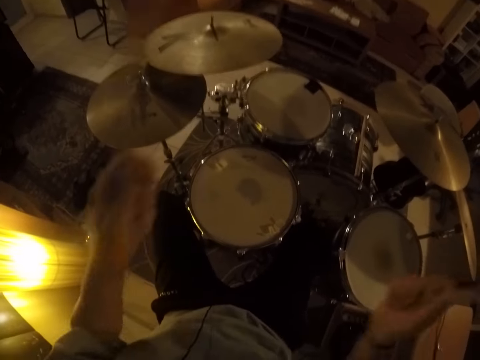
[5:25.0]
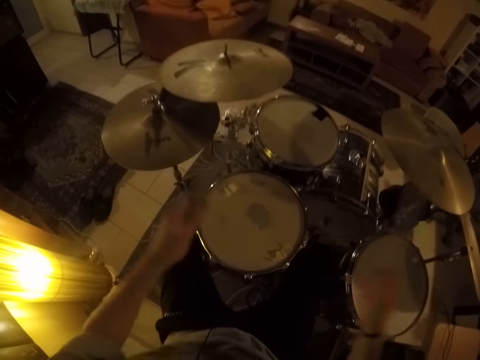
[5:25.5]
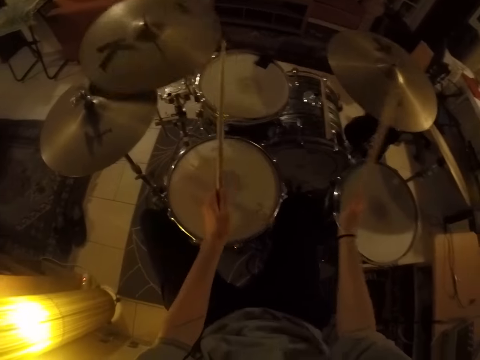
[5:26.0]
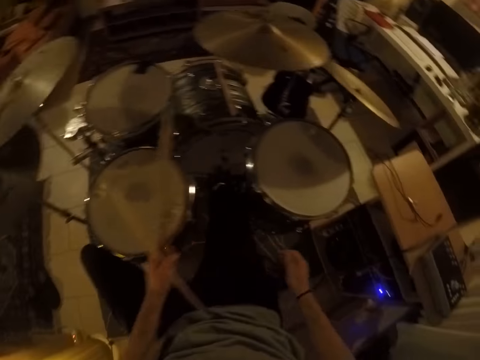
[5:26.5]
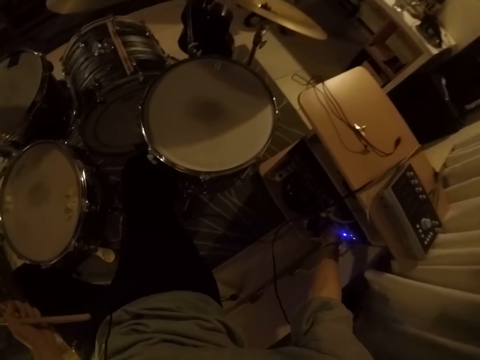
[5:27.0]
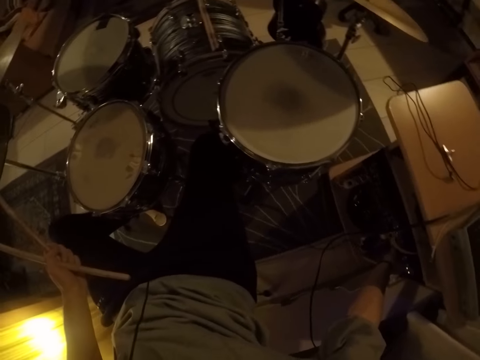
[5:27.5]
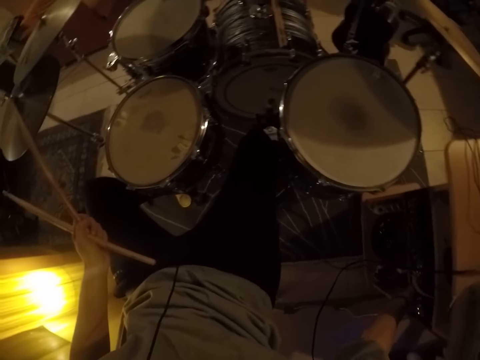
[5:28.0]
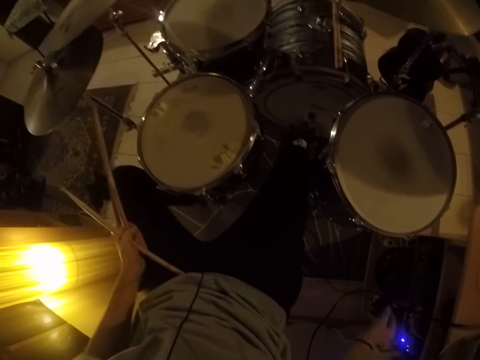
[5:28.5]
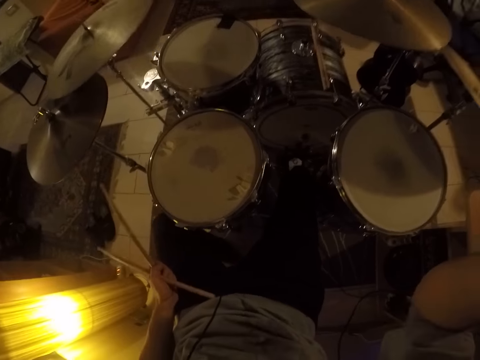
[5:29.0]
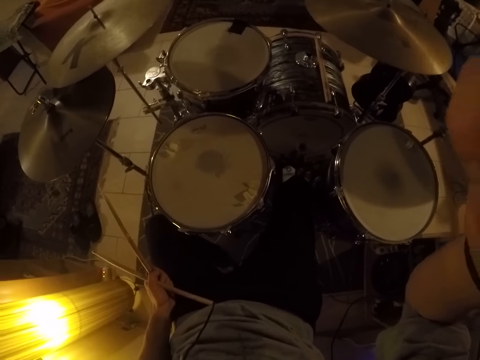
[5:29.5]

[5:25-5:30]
The camera wearer passes a drumstick from his right hand to his left hand. He touches a phone on the ground. He touches his face with his right hand. He lifts his hand.
